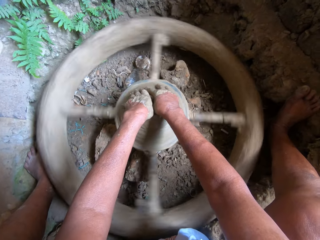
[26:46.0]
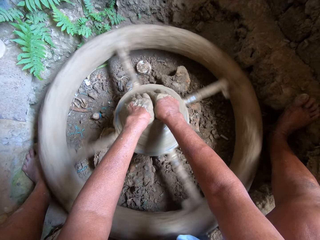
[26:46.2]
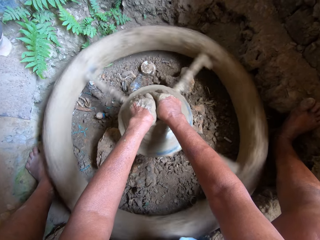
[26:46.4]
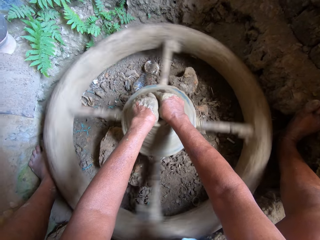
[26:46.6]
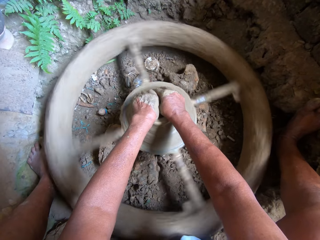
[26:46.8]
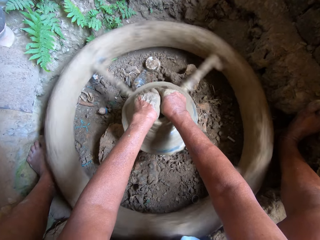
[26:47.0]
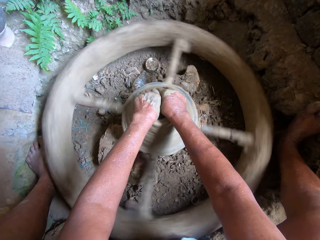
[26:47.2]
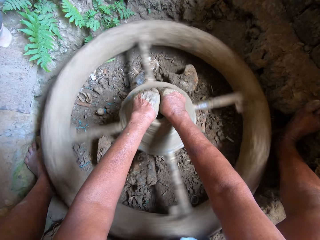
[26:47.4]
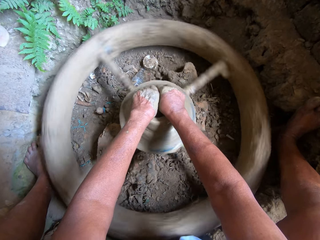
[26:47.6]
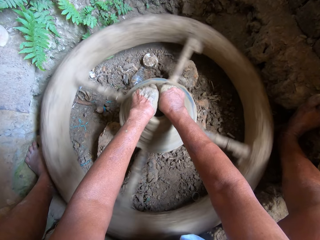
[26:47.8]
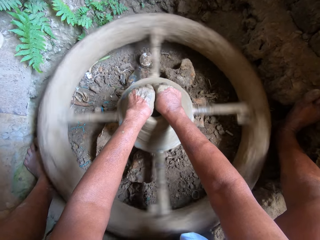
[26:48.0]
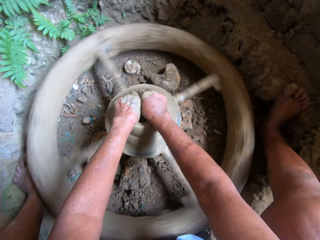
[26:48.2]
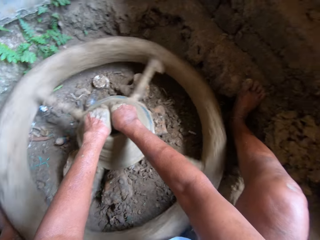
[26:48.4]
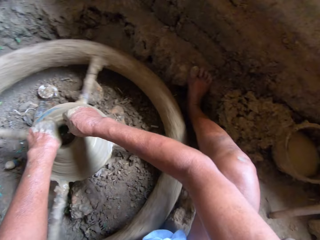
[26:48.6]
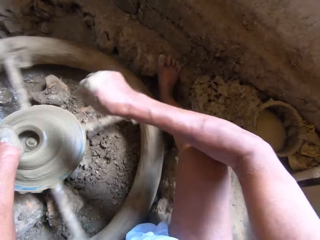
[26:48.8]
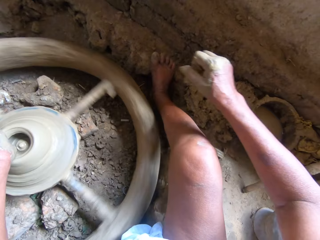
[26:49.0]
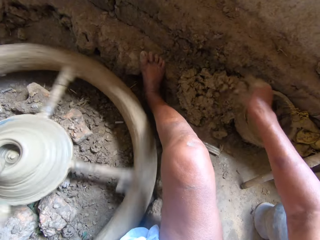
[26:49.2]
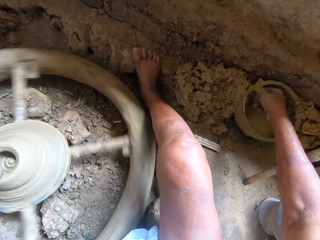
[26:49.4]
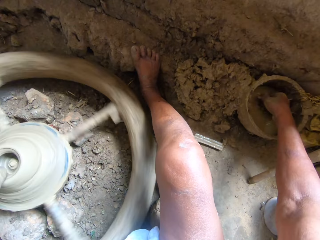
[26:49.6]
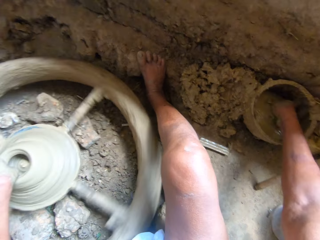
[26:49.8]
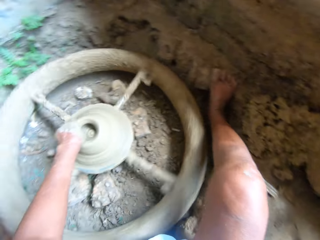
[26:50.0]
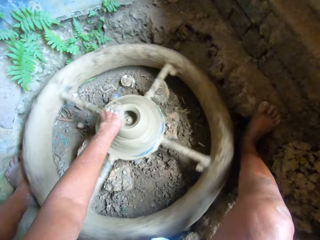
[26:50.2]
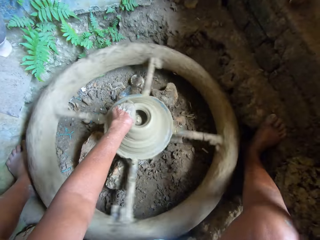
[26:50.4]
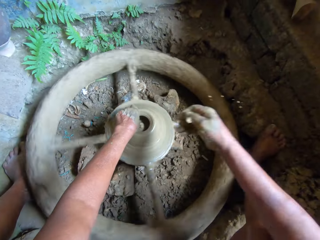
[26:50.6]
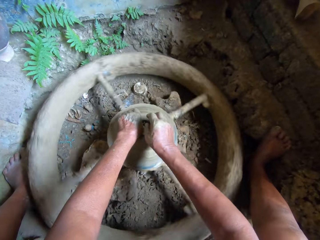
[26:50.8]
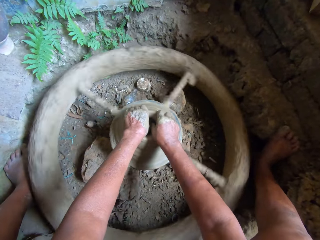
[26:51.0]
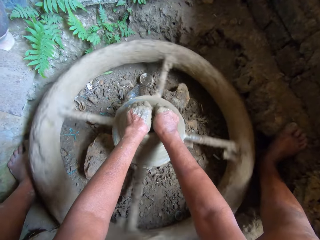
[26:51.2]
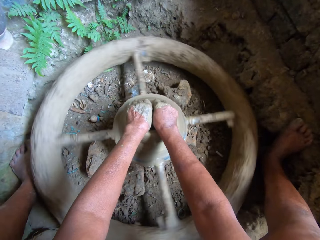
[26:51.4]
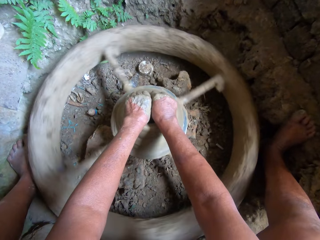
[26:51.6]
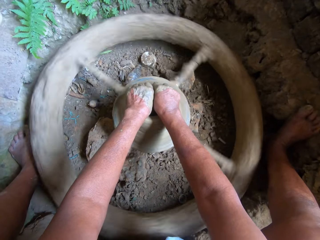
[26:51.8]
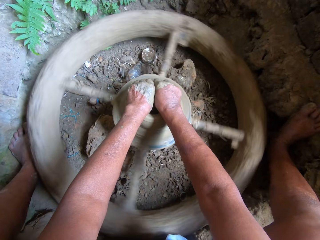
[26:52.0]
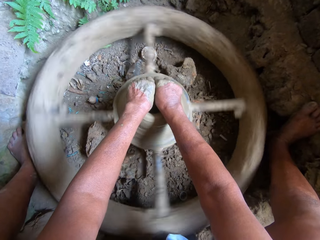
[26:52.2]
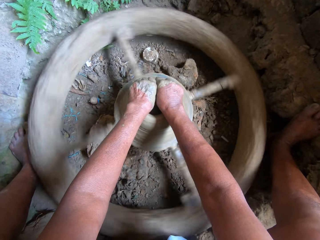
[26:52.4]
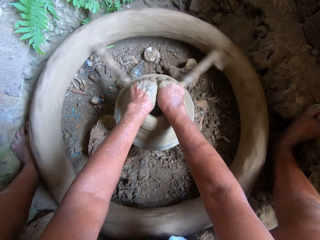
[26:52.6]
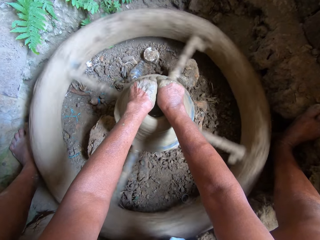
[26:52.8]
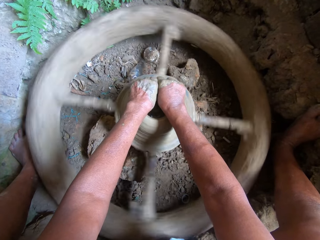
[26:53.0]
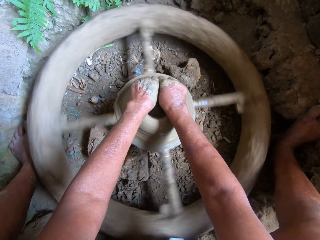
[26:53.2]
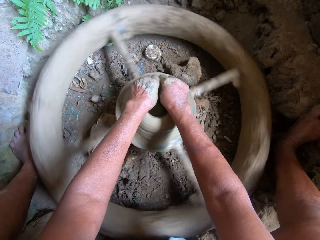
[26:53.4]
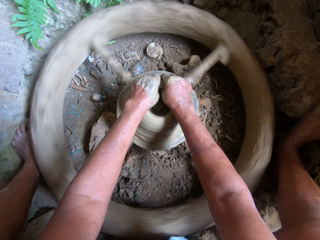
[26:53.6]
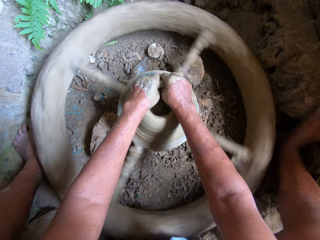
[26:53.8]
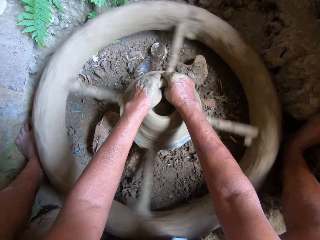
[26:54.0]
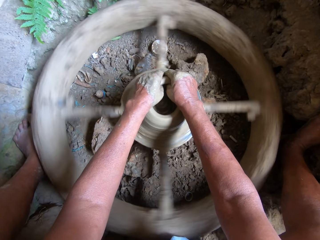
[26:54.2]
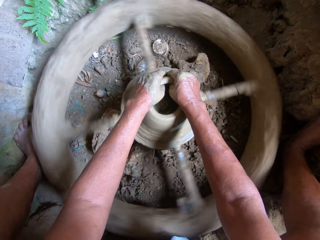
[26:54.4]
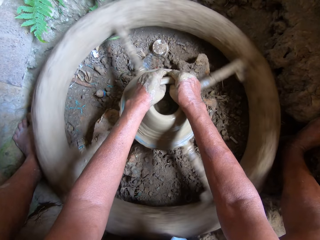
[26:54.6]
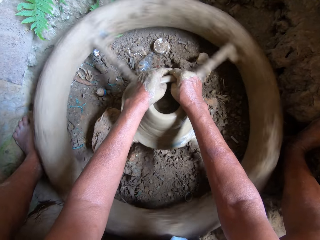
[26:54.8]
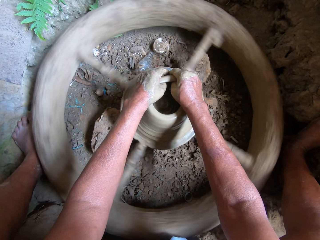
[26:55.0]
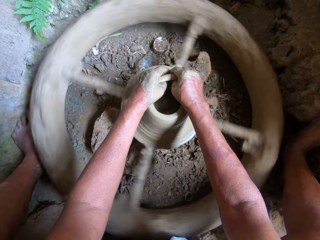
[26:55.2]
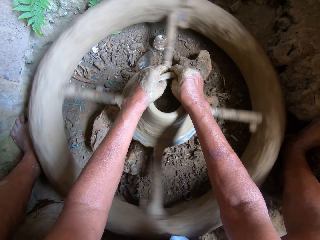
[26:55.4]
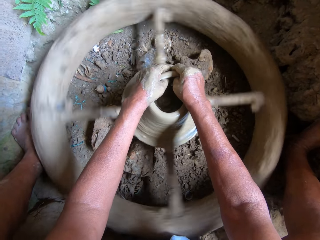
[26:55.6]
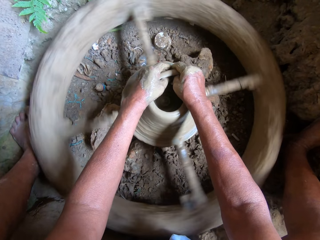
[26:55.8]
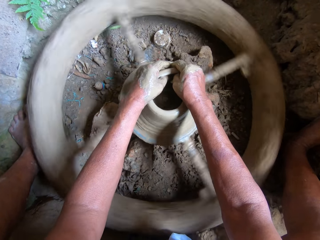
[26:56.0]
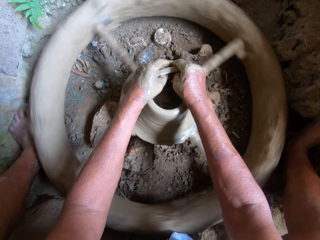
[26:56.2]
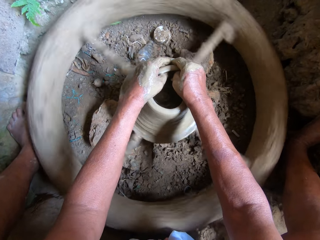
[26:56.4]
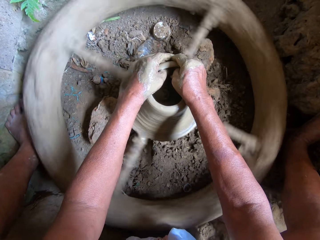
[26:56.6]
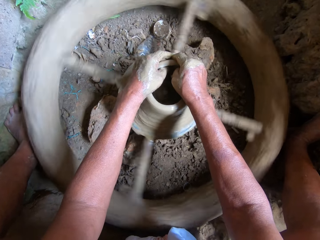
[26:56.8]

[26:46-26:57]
The camera wearer takes some water from the tin of water on the cemented floor. They dip the hand in the water. They pour some water in the clay on the pottery's wheel and mold the clay on the pottery's wheel with both hands. They change the molding pattern.

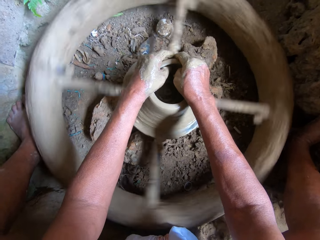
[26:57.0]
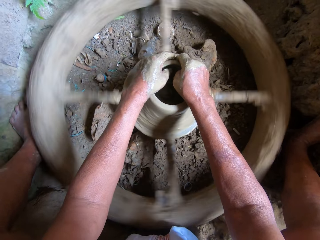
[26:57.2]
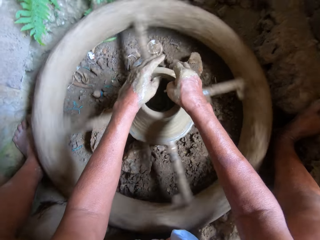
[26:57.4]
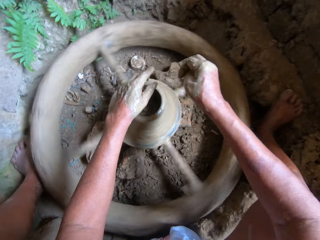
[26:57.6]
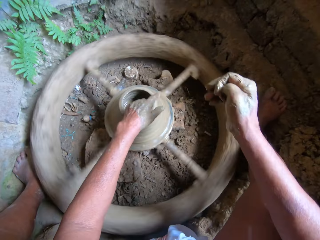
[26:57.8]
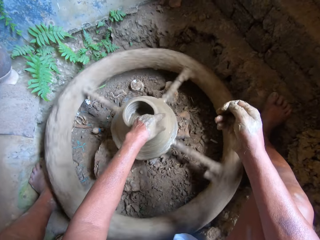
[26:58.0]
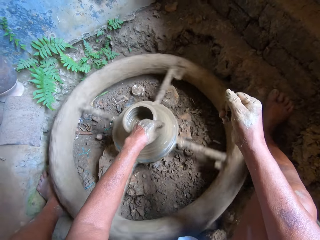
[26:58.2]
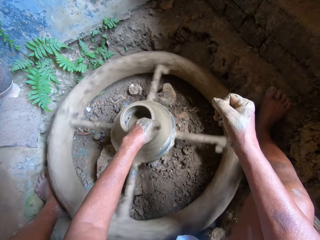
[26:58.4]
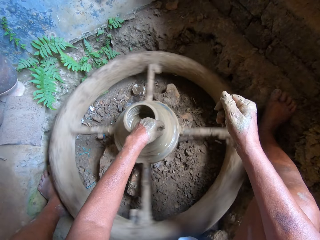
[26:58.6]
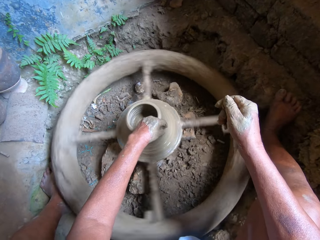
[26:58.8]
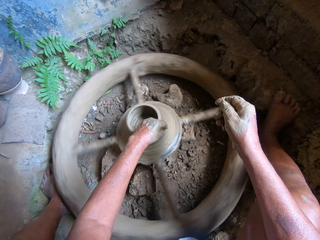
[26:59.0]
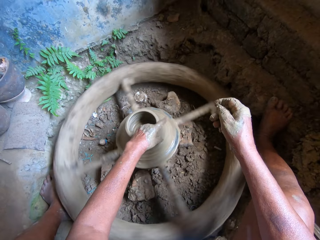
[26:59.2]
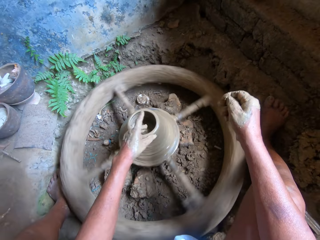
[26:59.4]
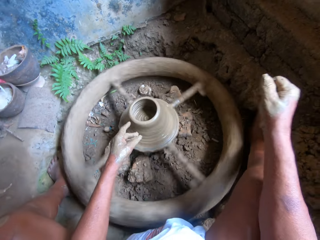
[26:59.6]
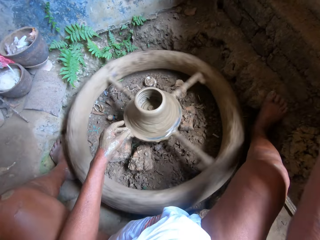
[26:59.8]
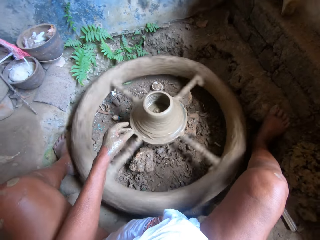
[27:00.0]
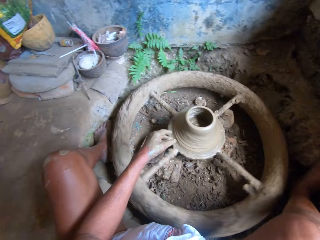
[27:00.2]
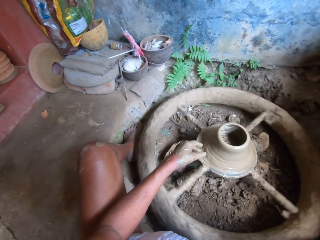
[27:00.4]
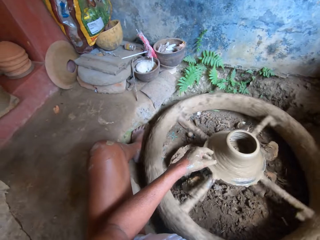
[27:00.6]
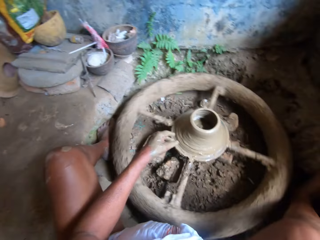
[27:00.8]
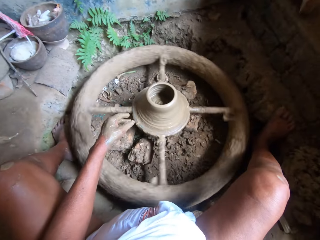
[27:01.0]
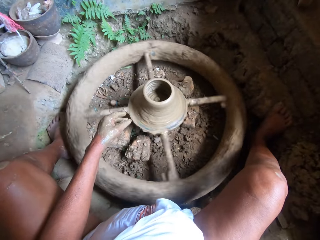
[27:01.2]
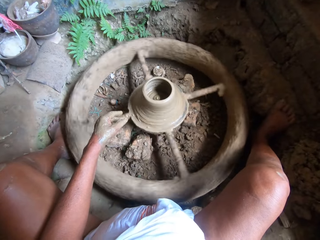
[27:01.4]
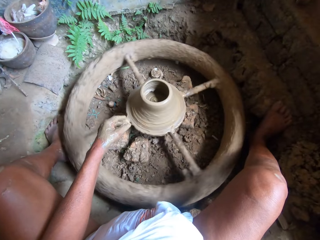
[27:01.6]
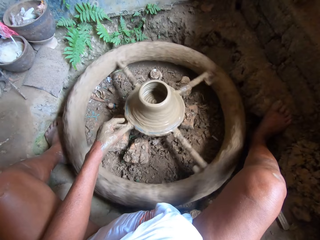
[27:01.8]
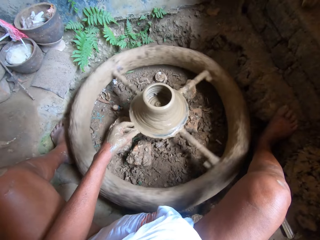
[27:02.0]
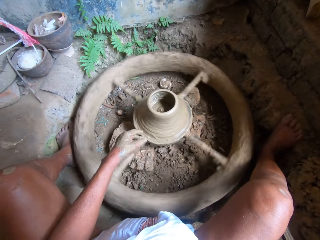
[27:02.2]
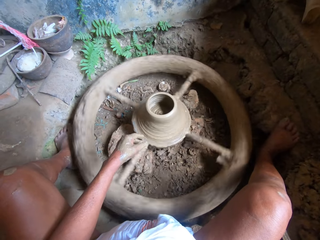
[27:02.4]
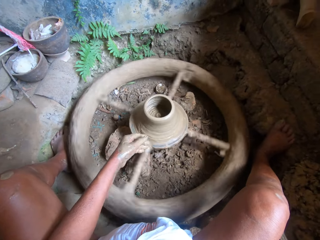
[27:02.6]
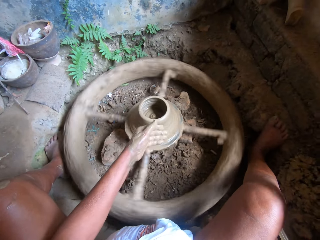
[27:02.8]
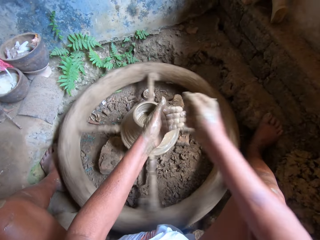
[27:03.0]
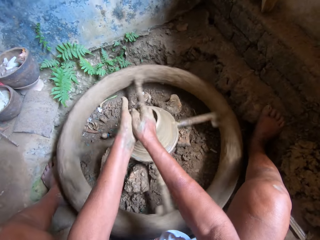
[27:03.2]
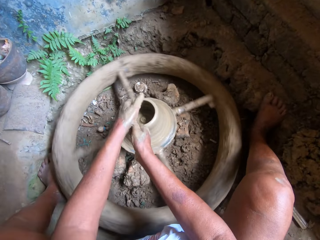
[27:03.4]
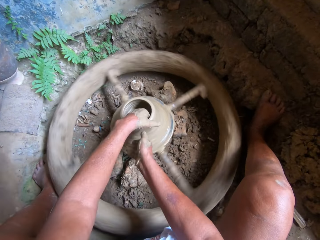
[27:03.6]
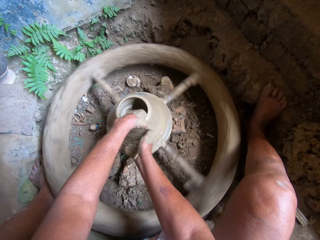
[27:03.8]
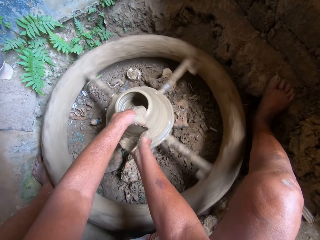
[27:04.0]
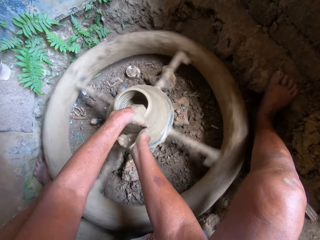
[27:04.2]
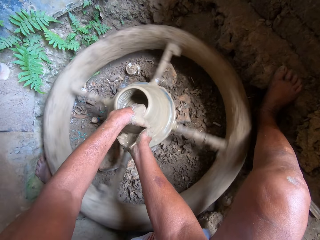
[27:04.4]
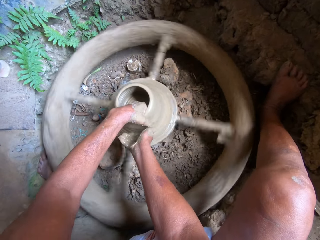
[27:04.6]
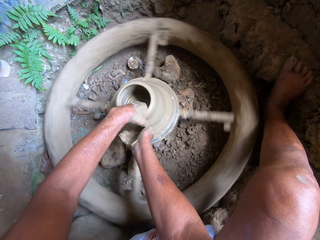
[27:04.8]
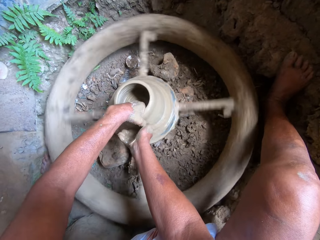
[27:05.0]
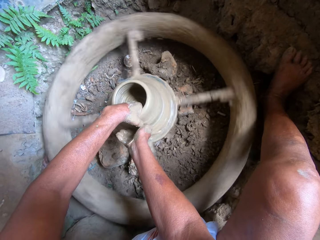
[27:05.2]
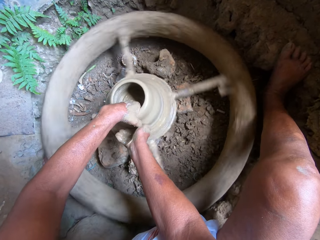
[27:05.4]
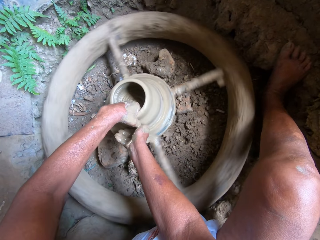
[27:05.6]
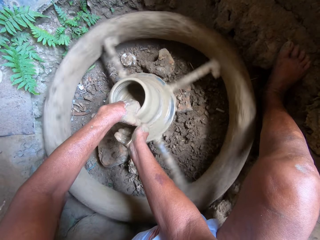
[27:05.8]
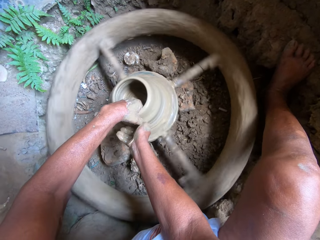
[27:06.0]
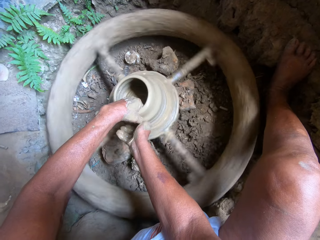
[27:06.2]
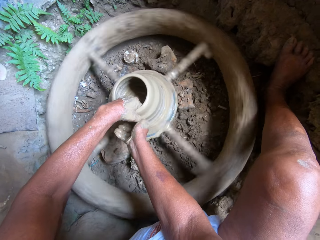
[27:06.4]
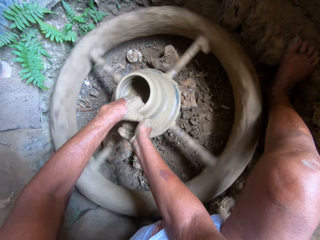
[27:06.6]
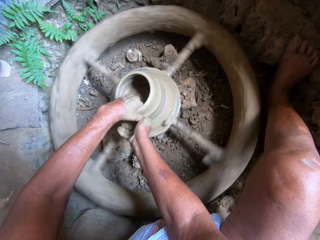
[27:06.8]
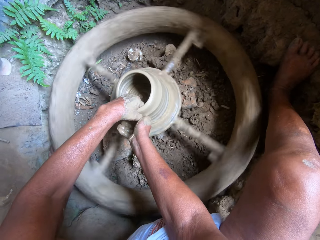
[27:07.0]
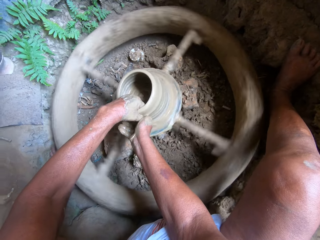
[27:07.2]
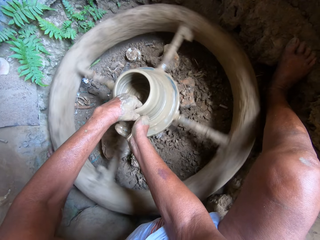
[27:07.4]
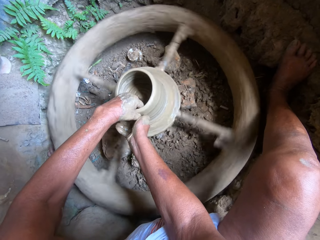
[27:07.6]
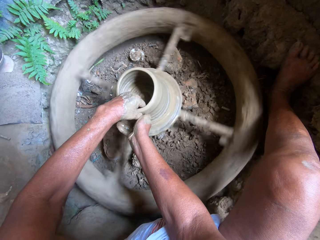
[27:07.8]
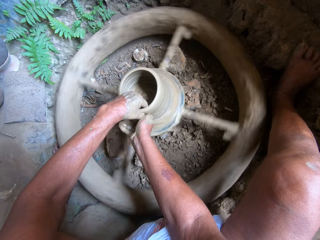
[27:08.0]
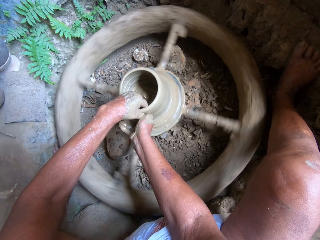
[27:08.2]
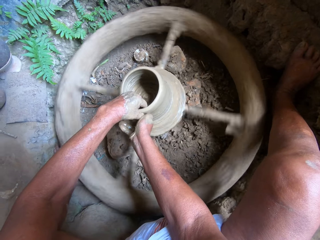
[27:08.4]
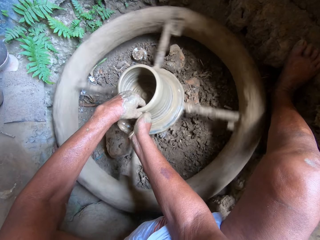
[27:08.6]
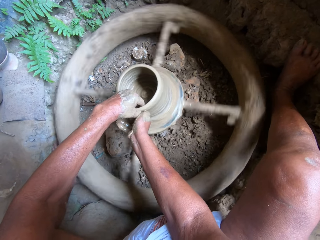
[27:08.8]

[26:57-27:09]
The camera wearer moulds the clay pot on the throwing wheel with her left hand. She rests her right hand on her lap. She scoops some water from the bowl on the ground with her right hand. She rubs the water from her right hand on her left hand. She moulds the clay pot on the throwing wheel with both hands.
